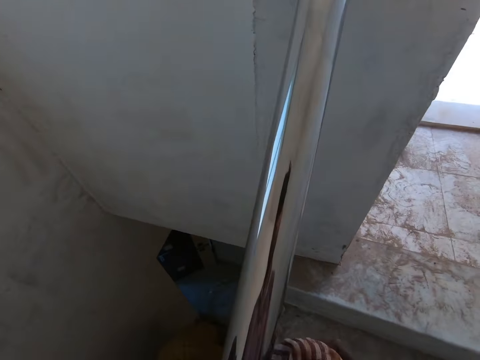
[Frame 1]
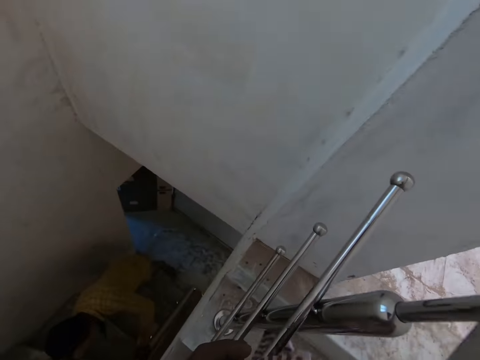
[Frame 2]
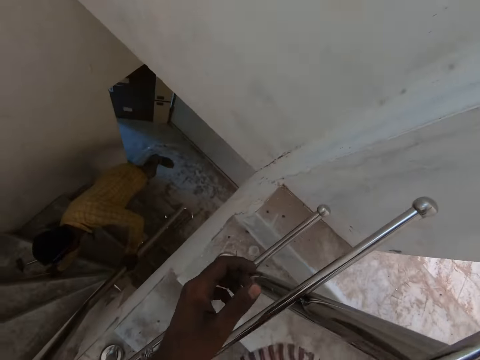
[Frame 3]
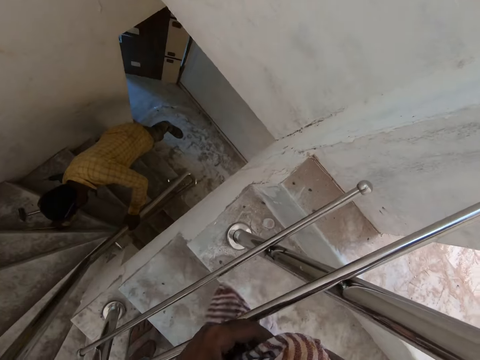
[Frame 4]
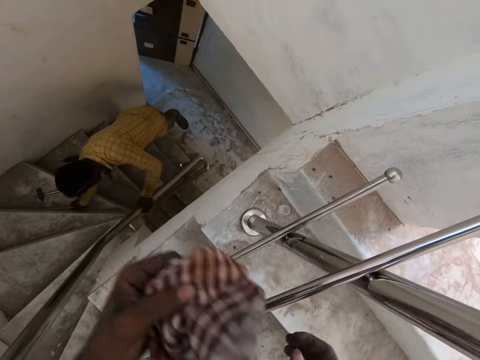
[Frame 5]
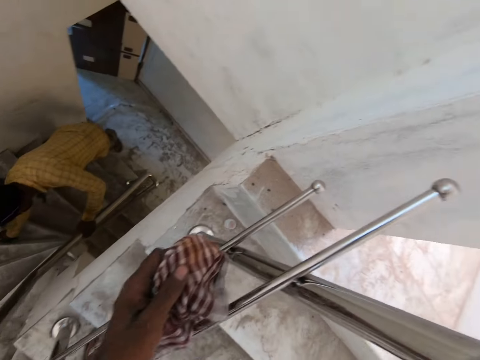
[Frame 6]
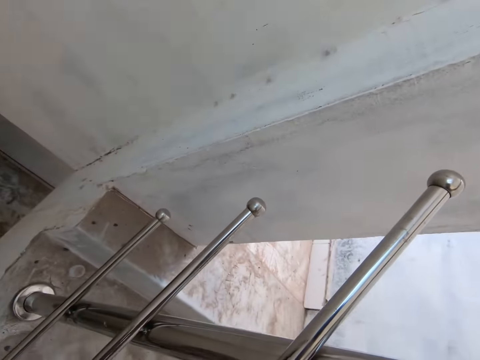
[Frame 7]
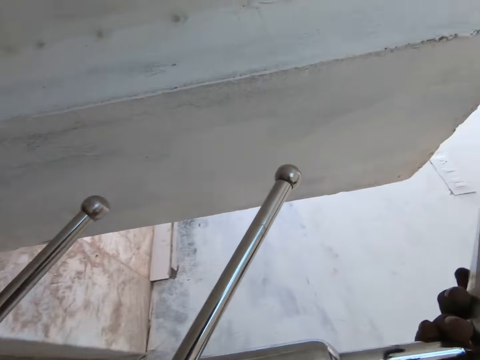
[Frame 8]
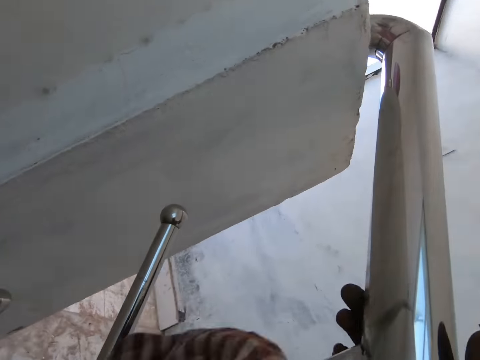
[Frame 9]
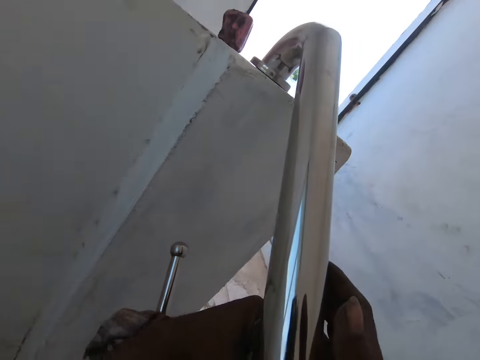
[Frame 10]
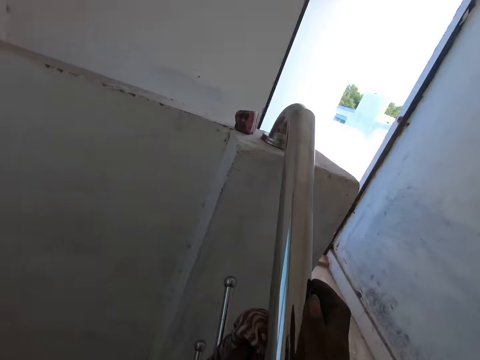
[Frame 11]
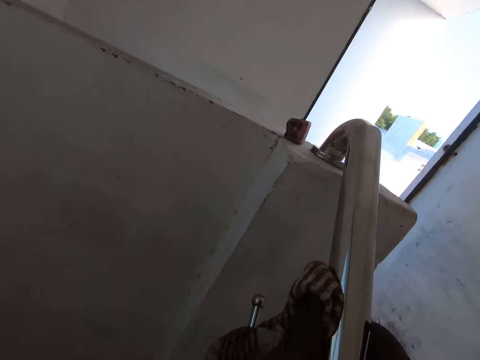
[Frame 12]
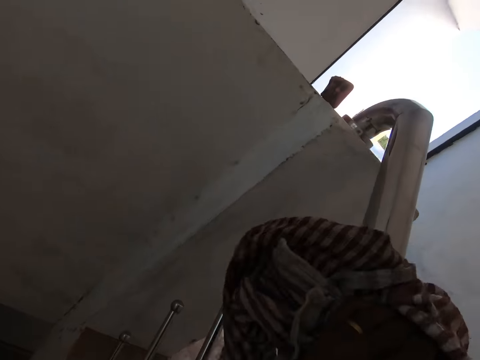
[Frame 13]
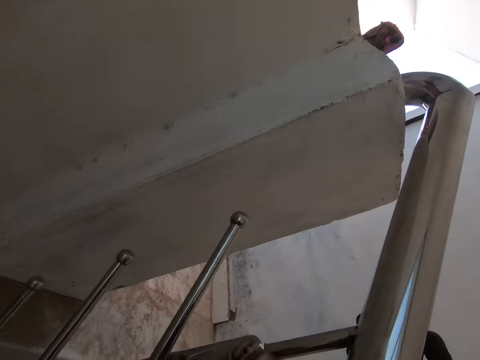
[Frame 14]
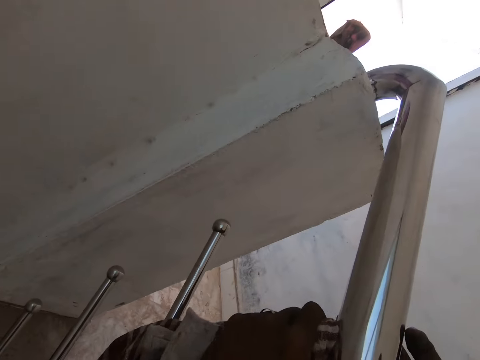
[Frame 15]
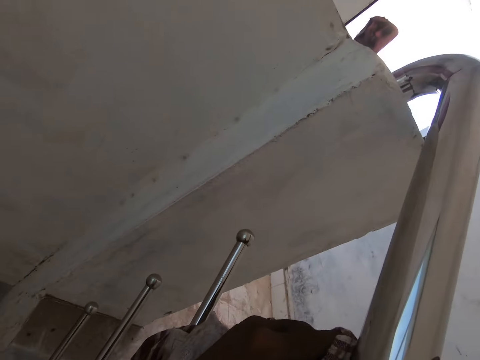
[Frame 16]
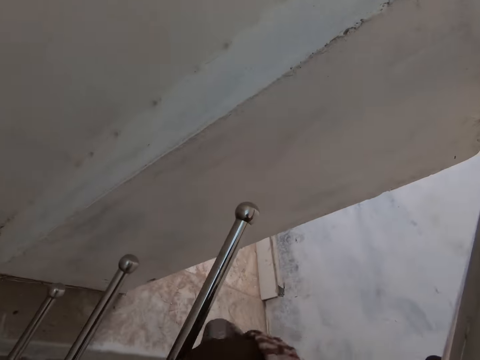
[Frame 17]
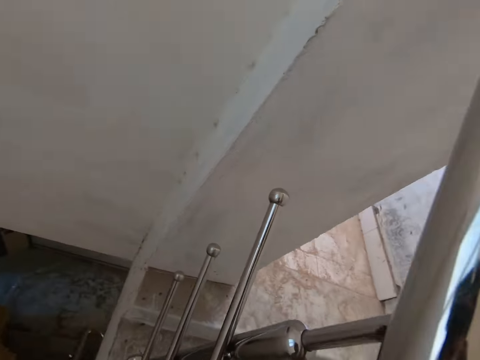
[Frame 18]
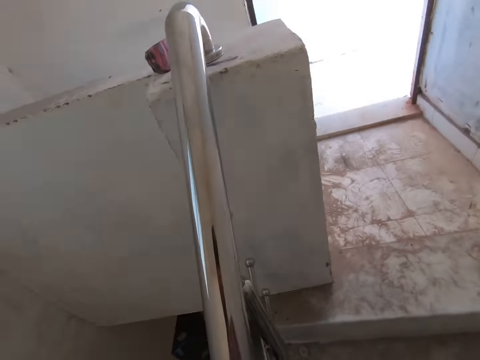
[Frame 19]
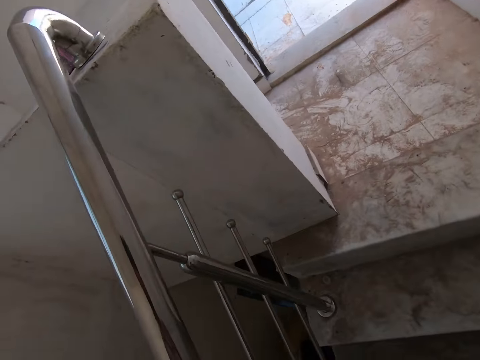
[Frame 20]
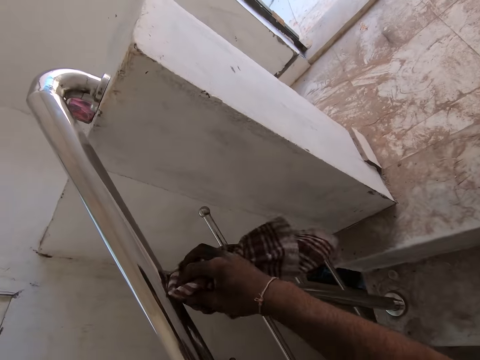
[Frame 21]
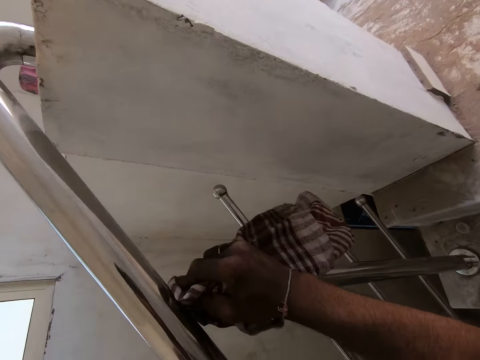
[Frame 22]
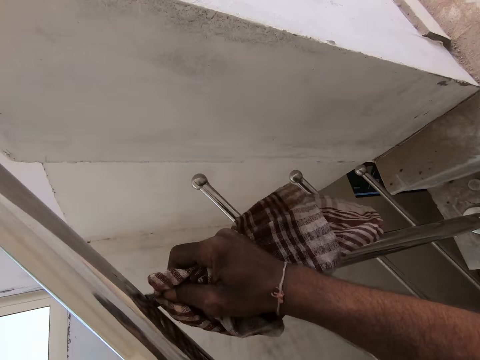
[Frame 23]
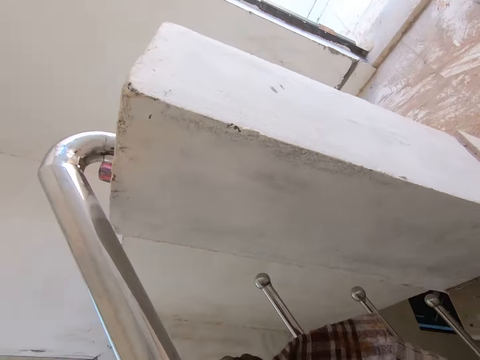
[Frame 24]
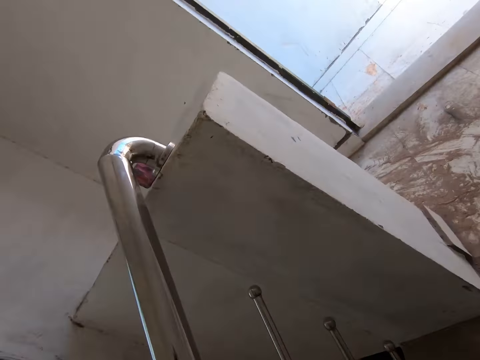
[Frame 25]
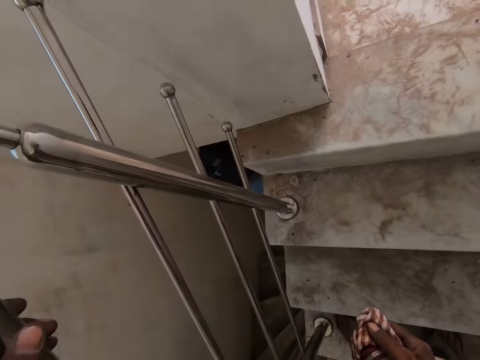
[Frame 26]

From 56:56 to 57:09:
The camera wearer passes the napkin from his right hand to his left hand. He holds a scarf. He cleans the stair rail with the napkin in his left hand. He passes the napkin from his right hand to his left hand. He cleans the stair rail with the napkin in his right hand.

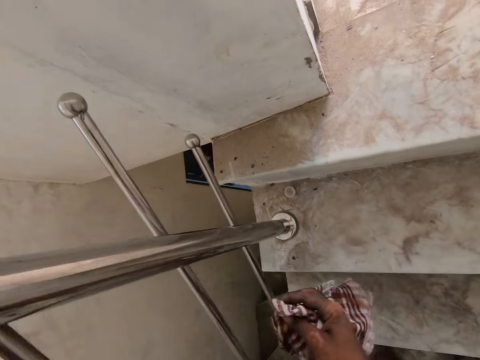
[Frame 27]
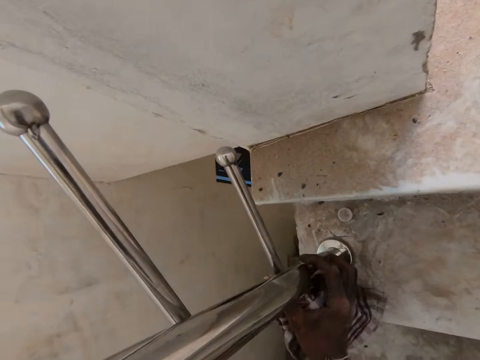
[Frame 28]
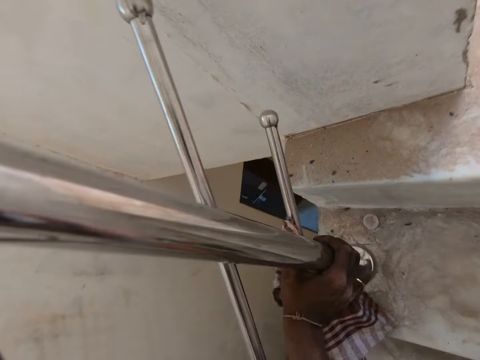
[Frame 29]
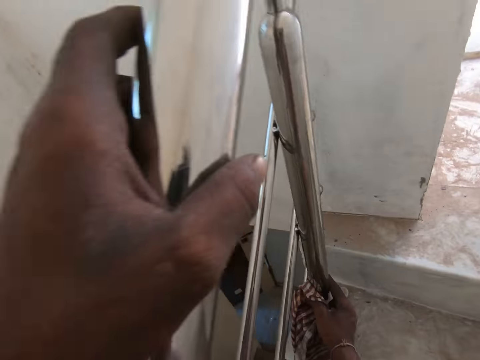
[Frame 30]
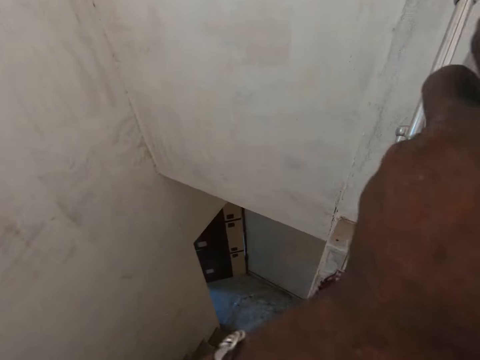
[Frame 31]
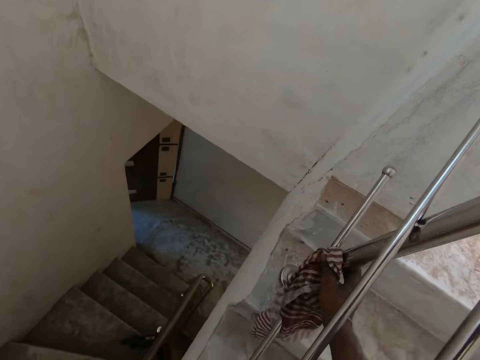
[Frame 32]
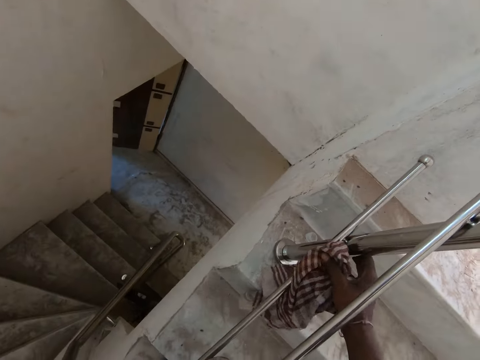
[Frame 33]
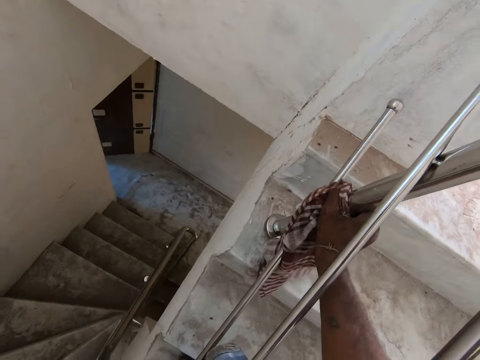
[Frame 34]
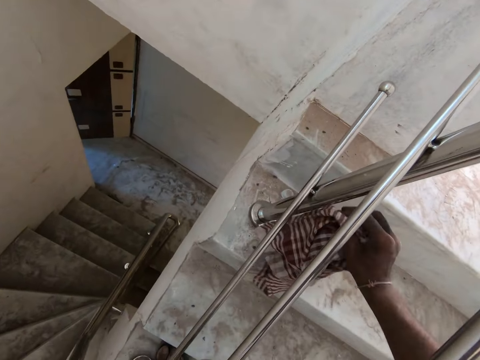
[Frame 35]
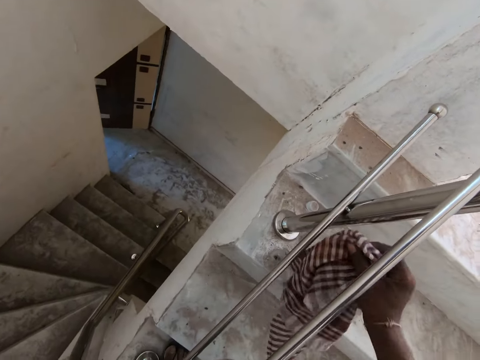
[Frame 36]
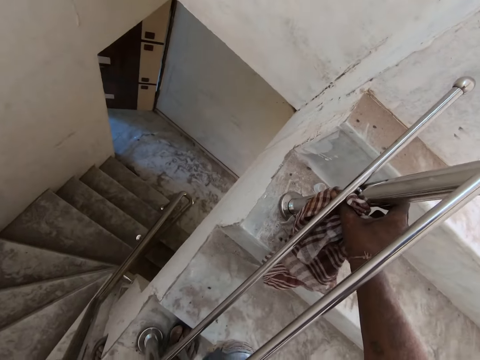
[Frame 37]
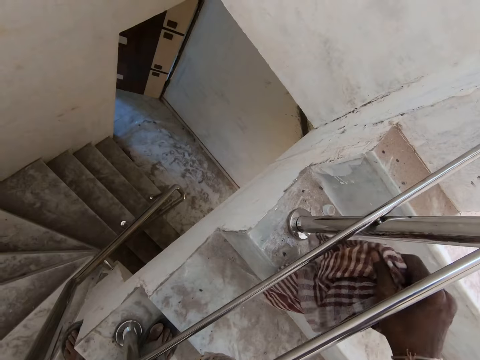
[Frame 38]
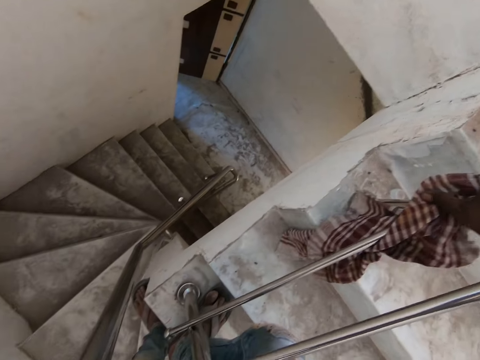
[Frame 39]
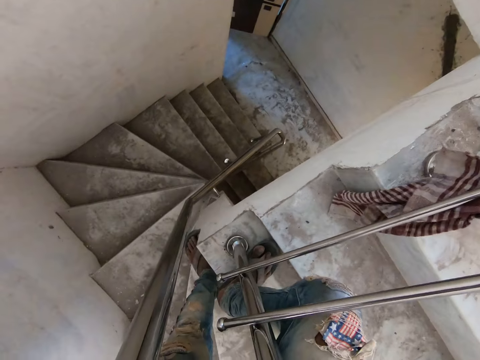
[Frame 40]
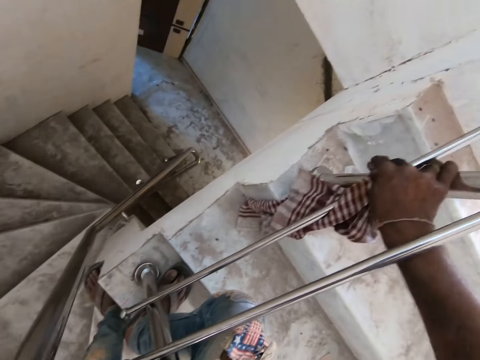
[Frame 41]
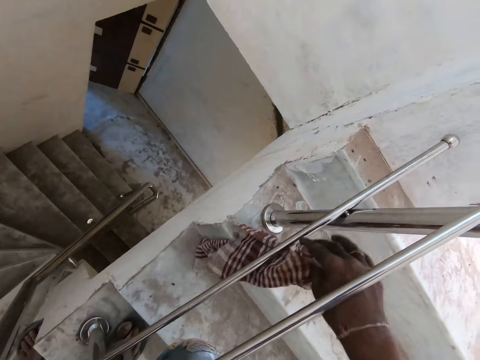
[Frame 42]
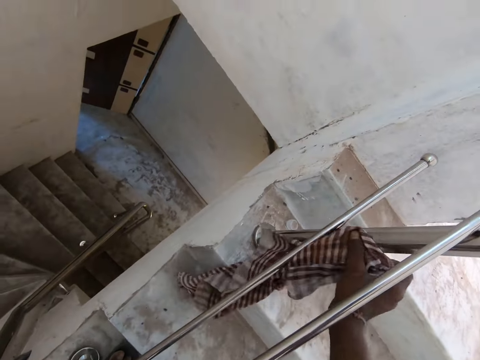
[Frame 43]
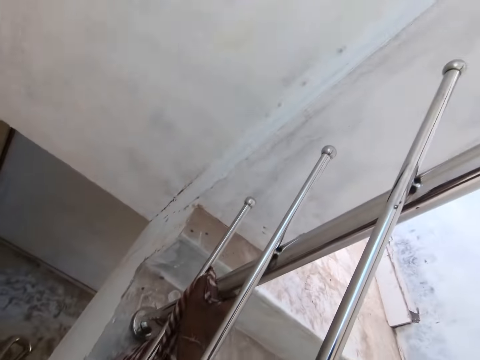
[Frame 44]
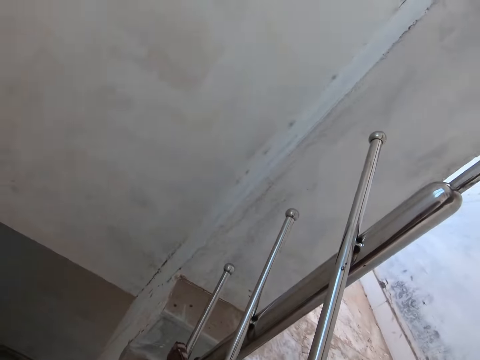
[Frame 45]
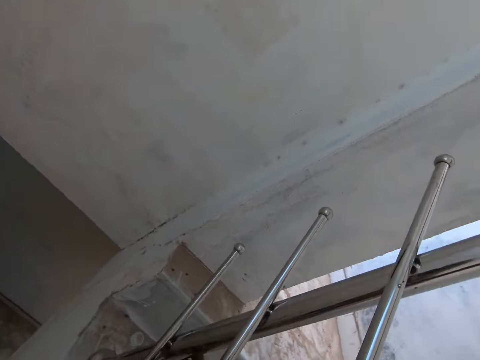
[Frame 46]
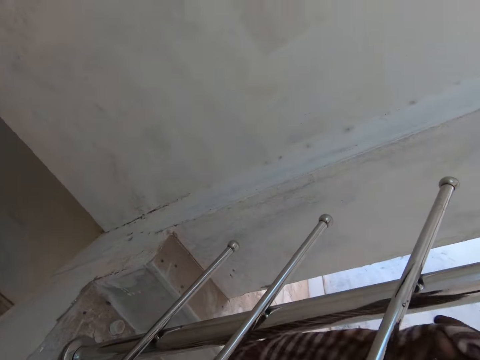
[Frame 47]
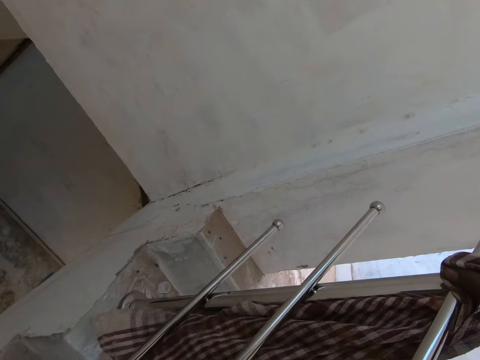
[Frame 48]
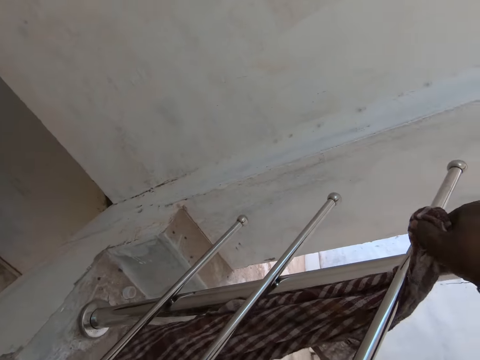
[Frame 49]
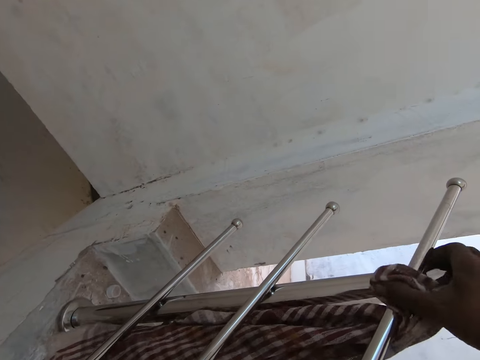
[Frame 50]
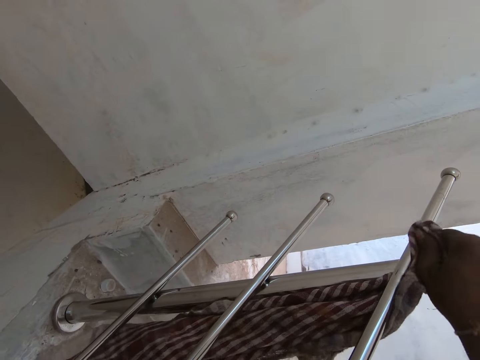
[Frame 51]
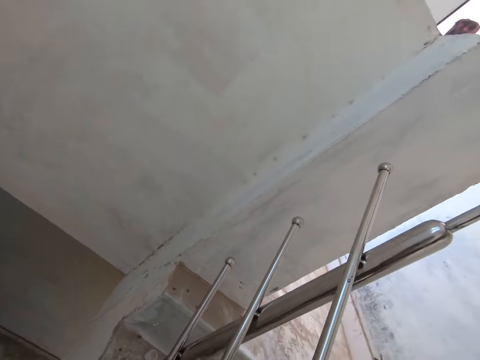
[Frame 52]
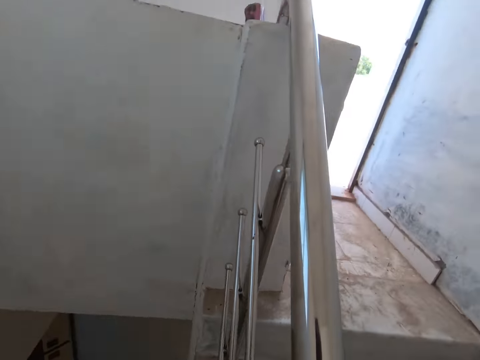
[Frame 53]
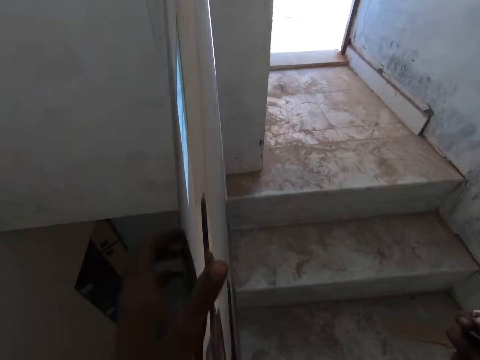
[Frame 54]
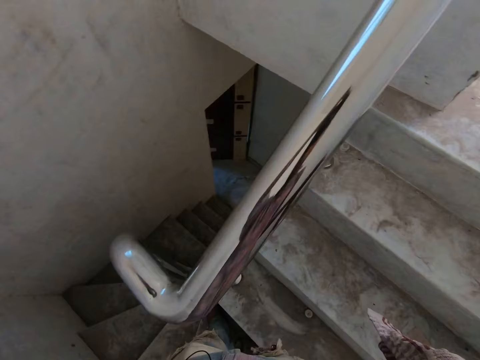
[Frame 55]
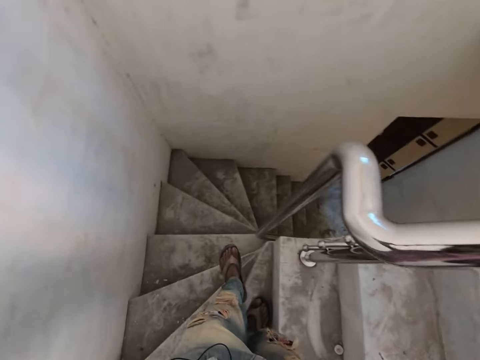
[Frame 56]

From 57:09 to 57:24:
The camera wearer holds the staircase metal and wipes the staircase metal.
